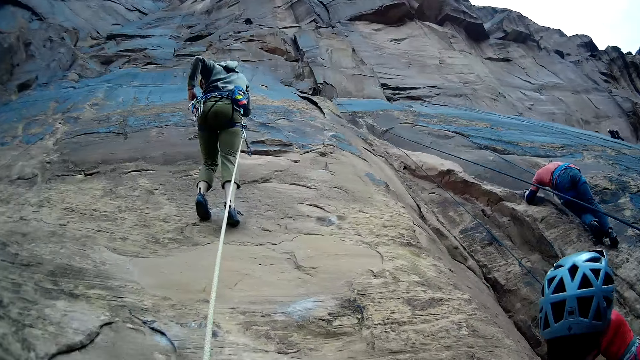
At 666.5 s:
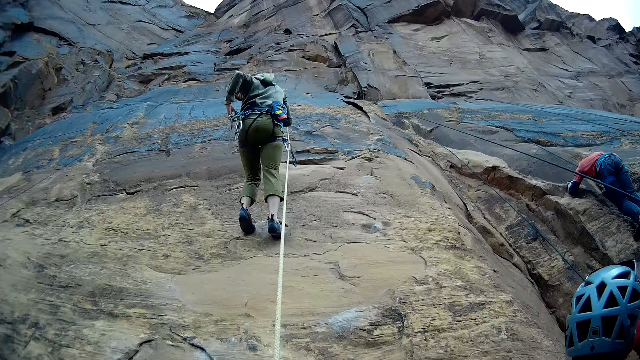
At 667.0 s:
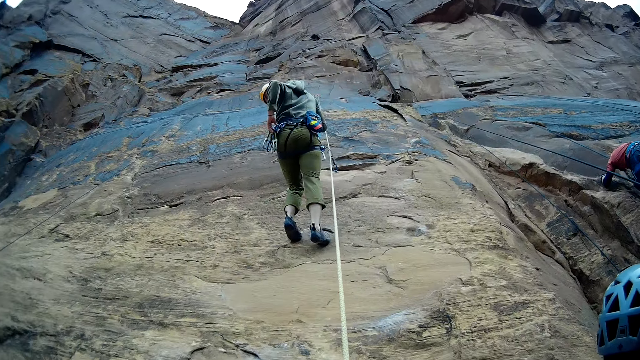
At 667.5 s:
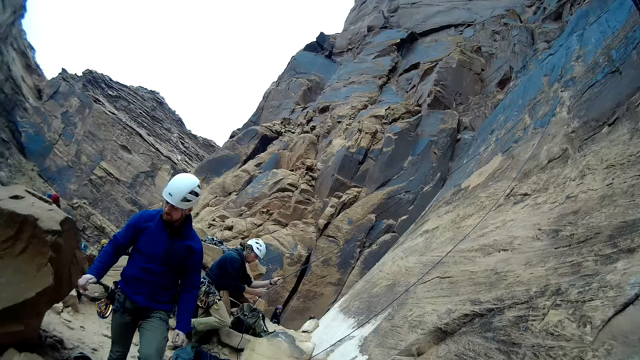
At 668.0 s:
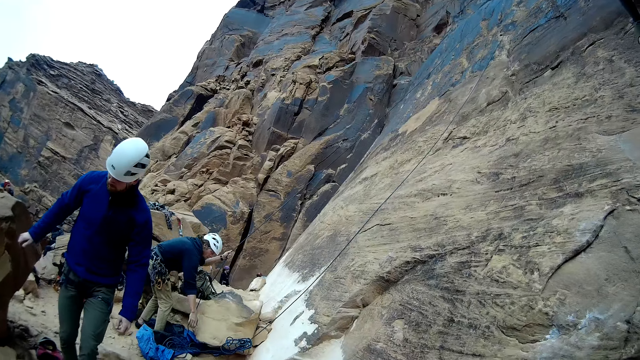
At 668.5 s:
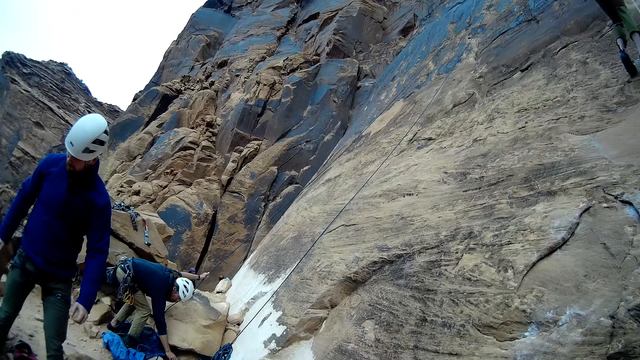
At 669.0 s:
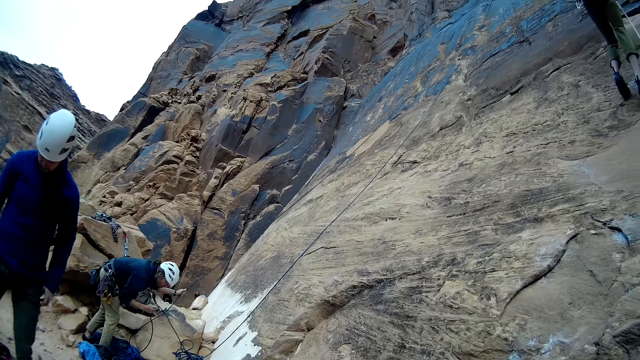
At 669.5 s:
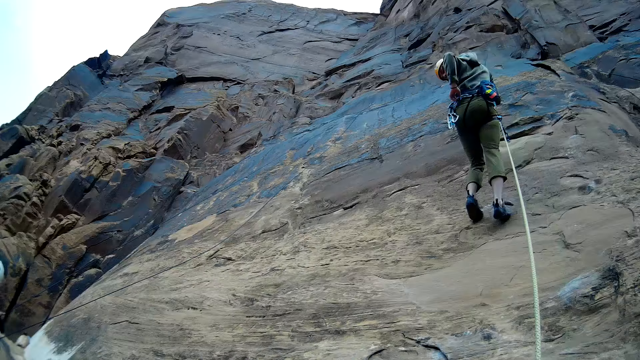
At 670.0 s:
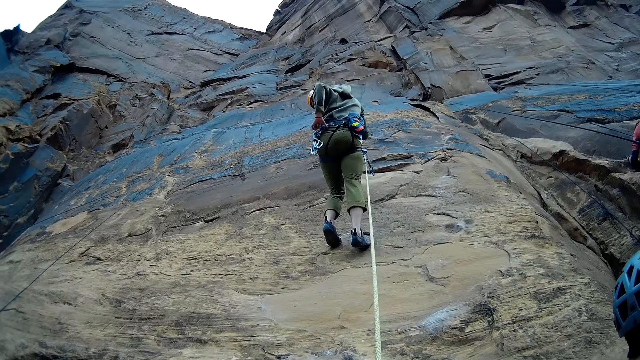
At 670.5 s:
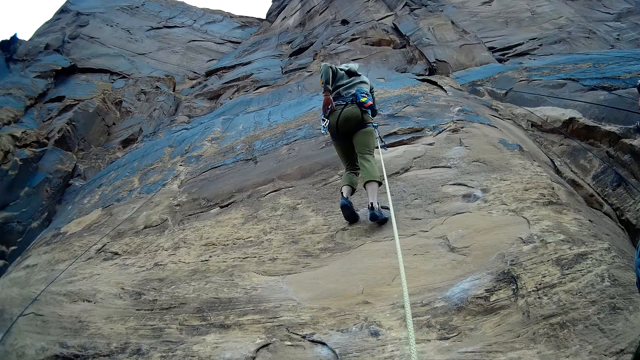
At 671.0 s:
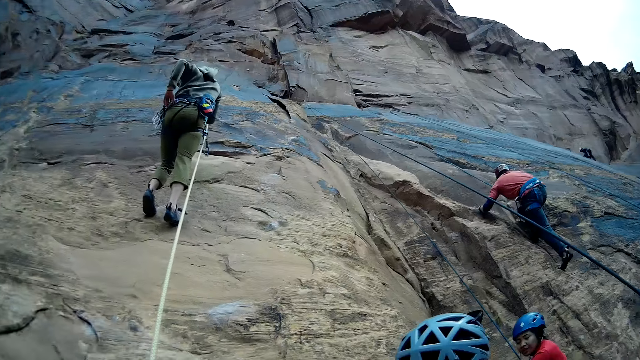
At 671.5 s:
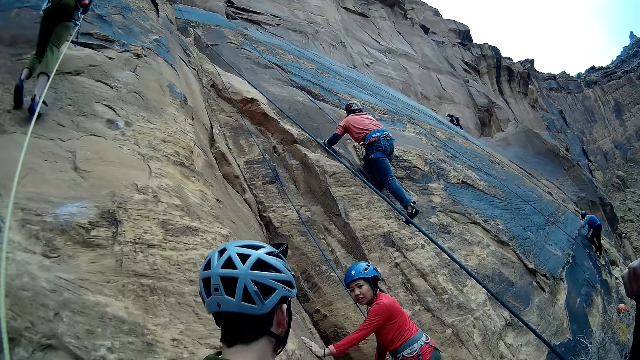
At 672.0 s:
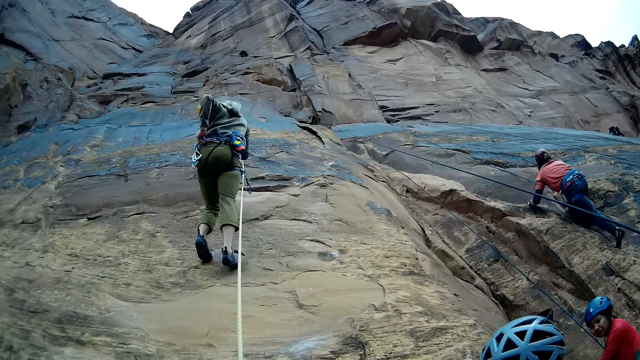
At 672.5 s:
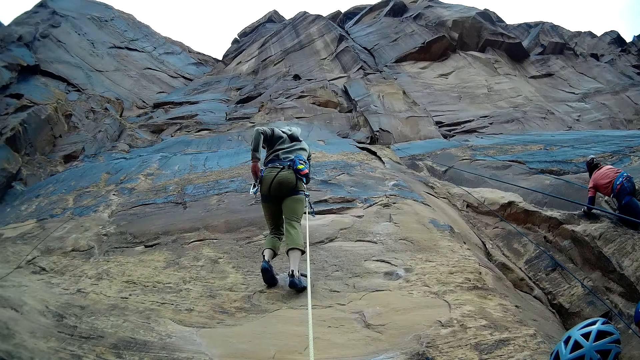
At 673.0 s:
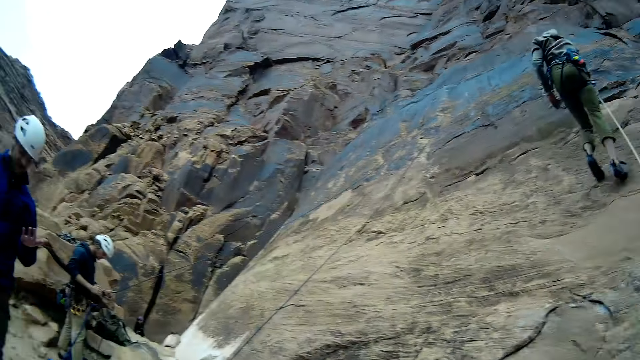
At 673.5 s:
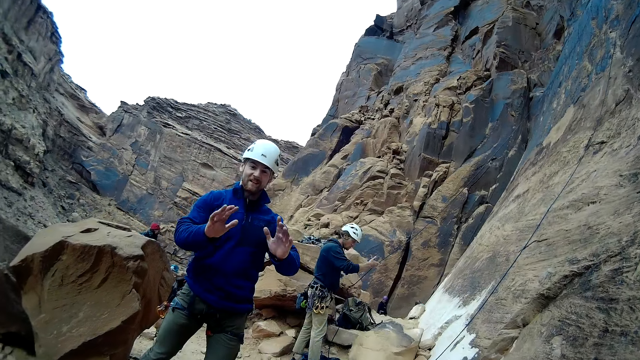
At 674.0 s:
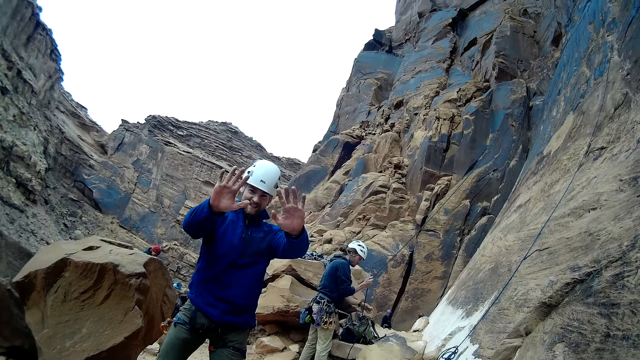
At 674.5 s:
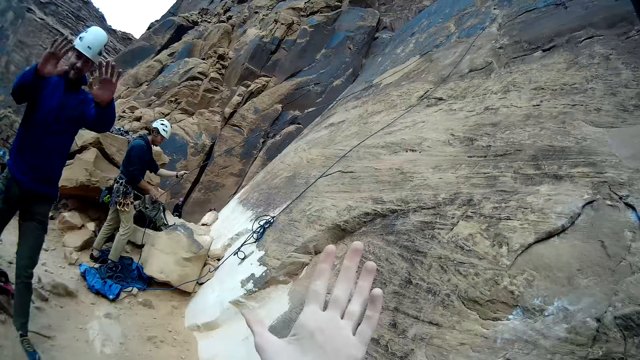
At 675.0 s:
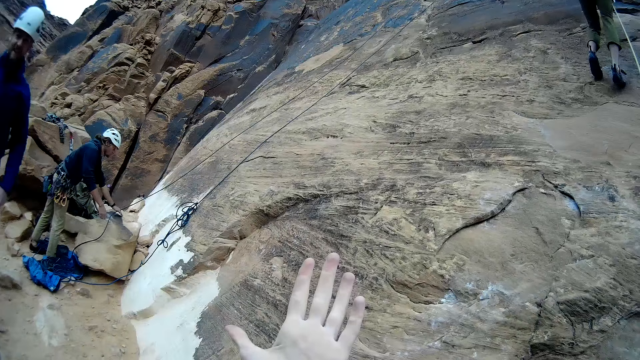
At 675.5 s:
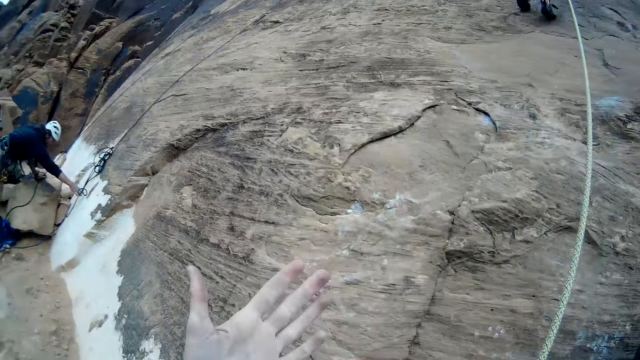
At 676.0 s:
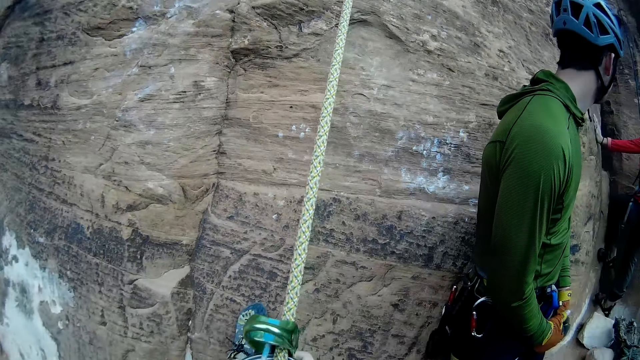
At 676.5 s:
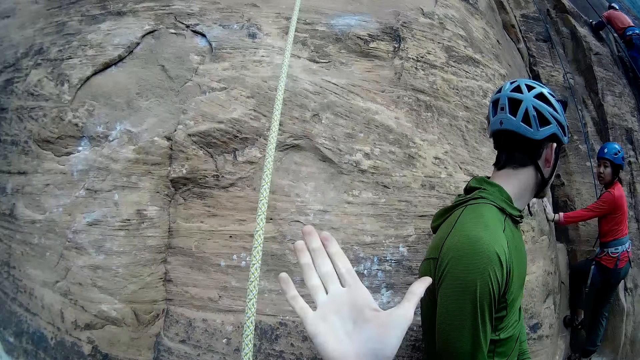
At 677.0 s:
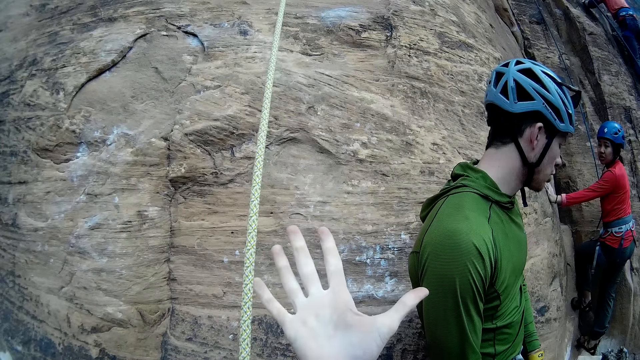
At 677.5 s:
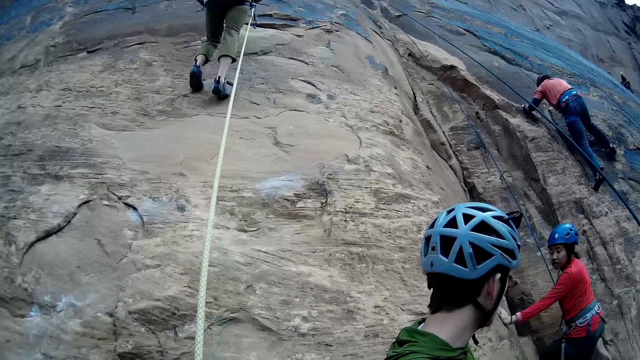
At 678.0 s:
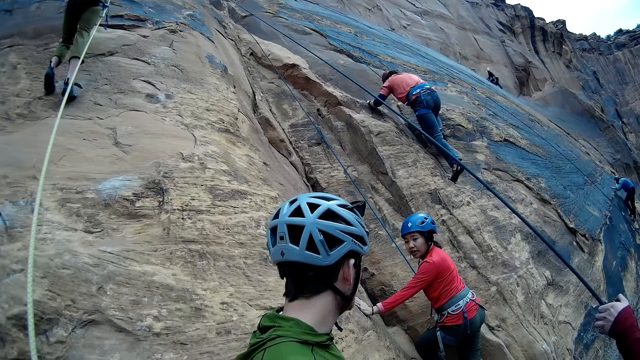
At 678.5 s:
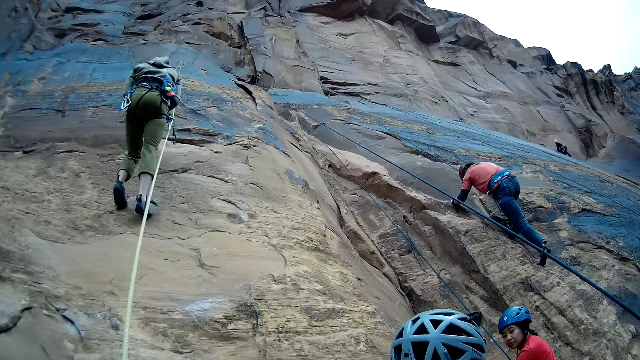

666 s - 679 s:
A man holds a harness with his left hand. The camera wearer looks around. Another man walks towards the camera wearer. A third man lifts the climbing rope with his right hand. The camera wearer looks at the first man. He adjusts his harness and looks around. The second man gestures at the camera wearer. The third man pulls the climbing rope. The camera wearer gestures to the second man. He opens his two palms. The third man bends towards the climbing rope on the rock. The camera wearer looks at his right hand.

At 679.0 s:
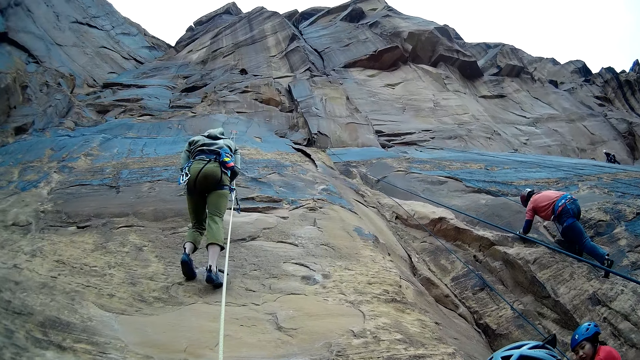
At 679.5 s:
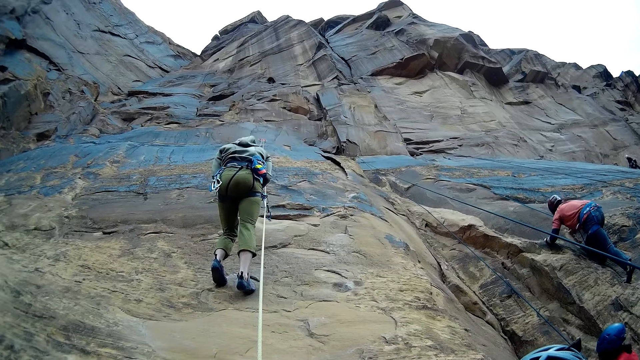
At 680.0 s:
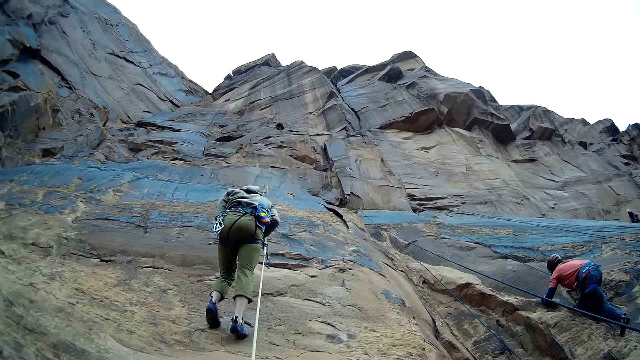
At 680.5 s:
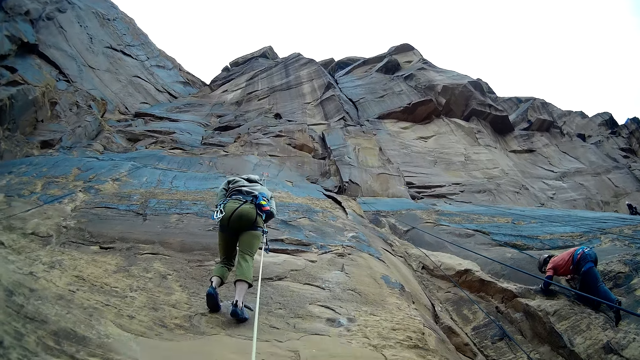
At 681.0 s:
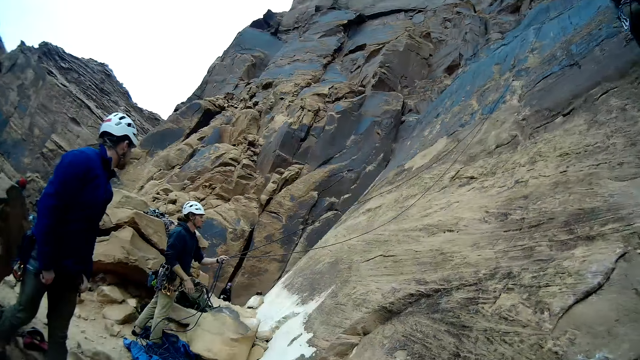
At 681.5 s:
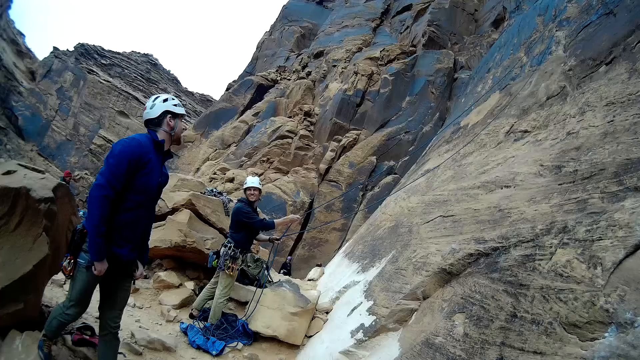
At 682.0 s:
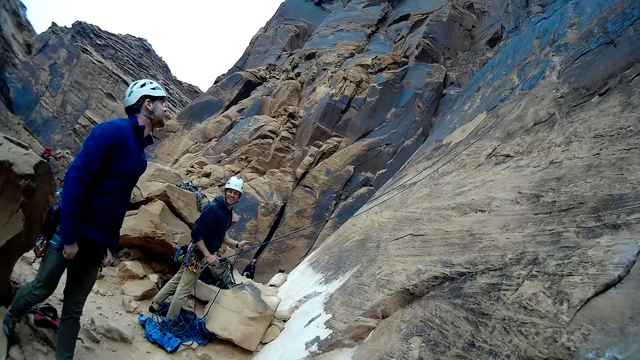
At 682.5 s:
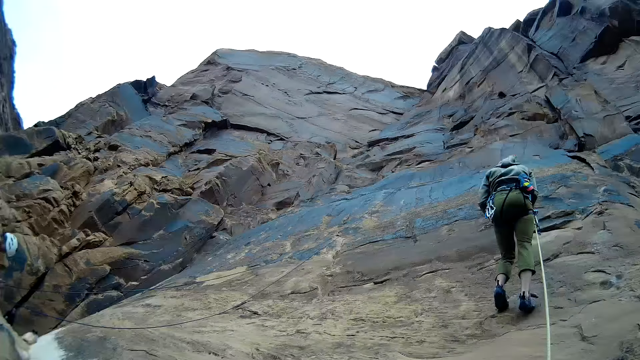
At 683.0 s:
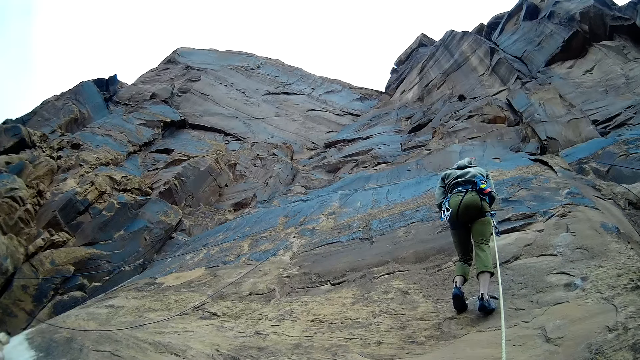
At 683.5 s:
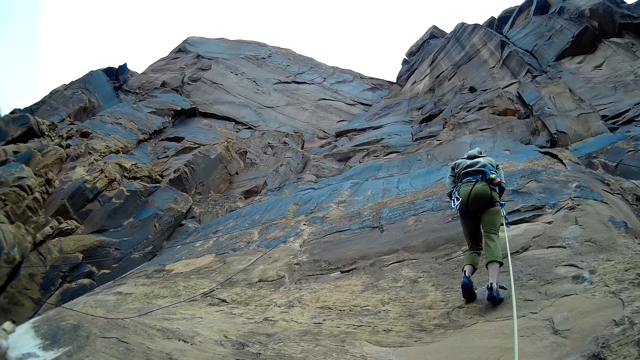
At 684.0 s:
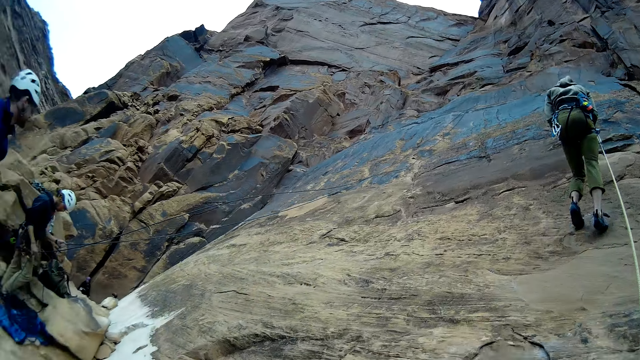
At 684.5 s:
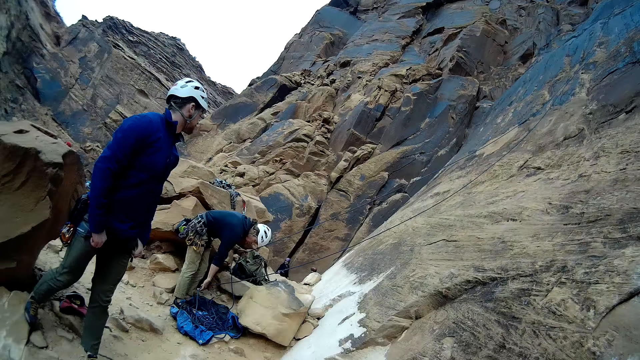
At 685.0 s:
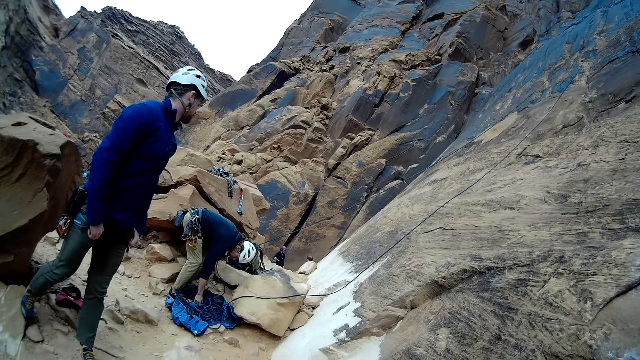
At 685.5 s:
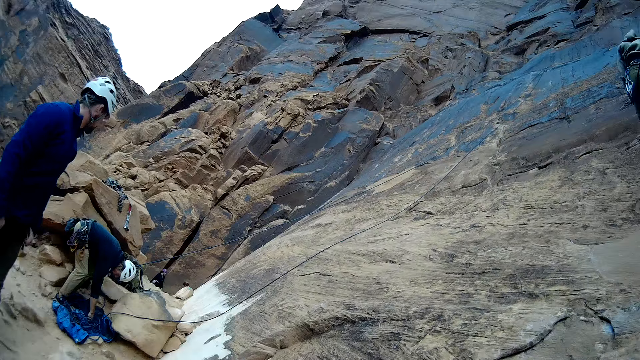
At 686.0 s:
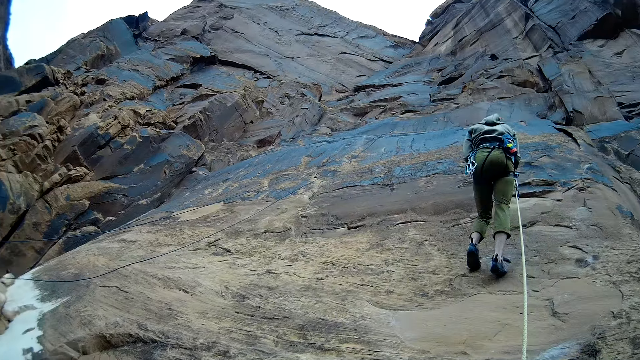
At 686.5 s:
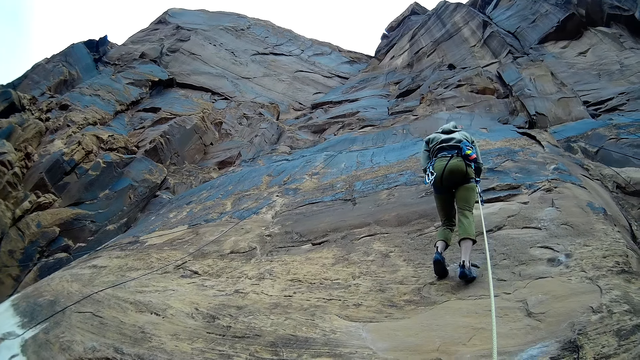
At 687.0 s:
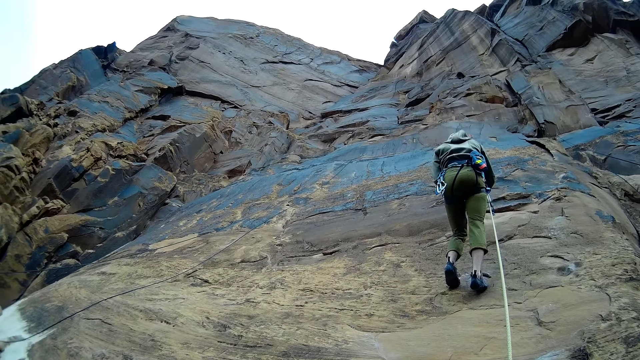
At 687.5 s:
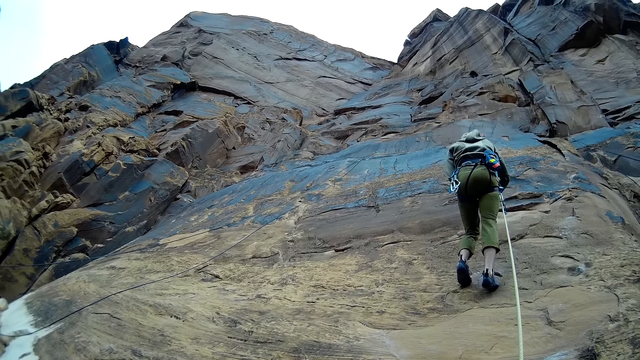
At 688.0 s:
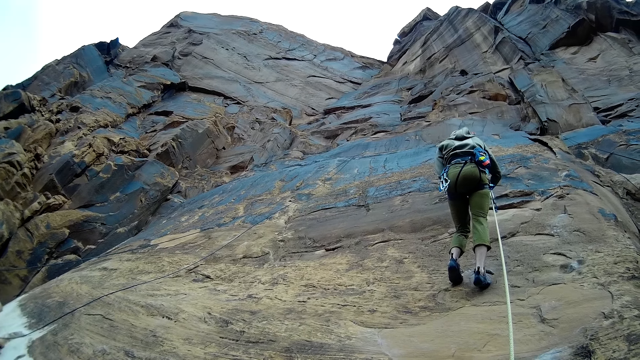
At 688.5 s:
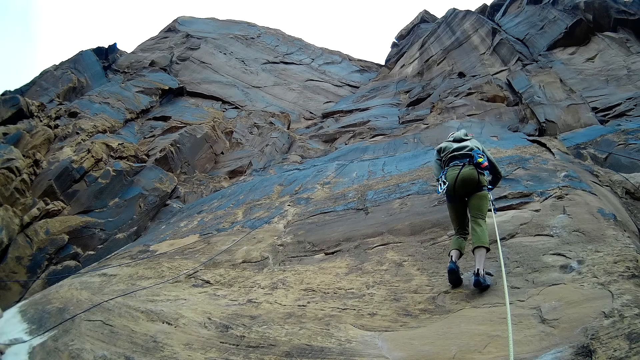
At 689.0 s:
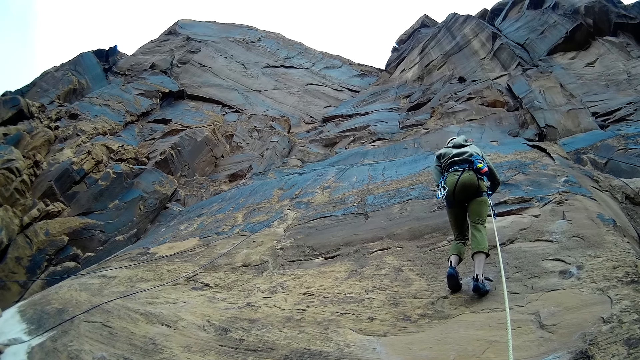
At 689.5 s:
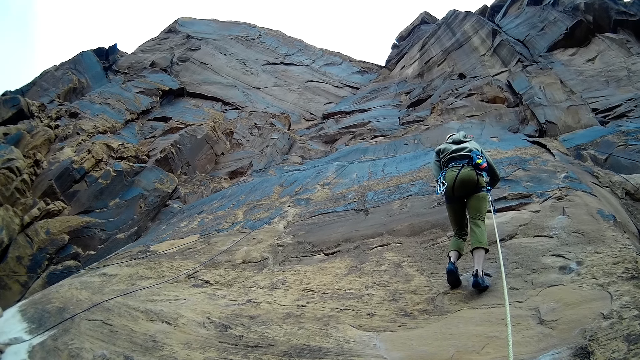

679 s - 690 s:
The camera wearer looks at a man. Another man pulls the climbing rope. The camera wearer looks around. The other man bends towards the climbing rope. The camera wearer looks at the first man.
